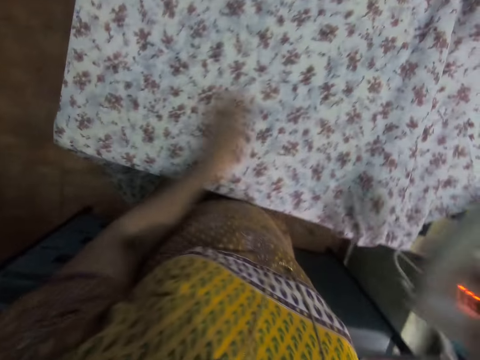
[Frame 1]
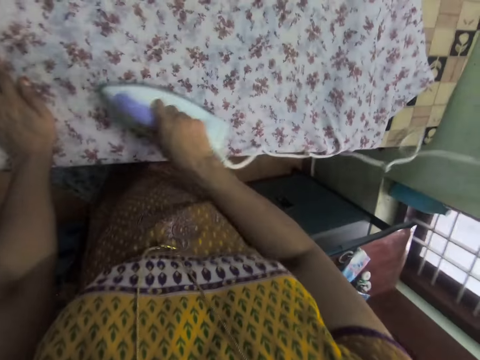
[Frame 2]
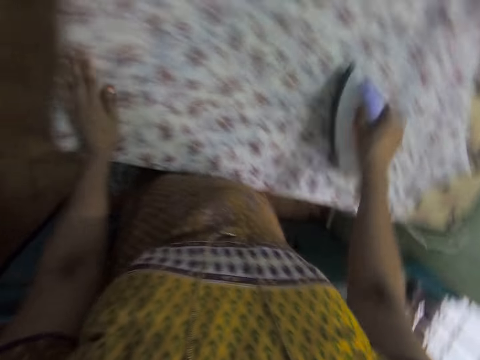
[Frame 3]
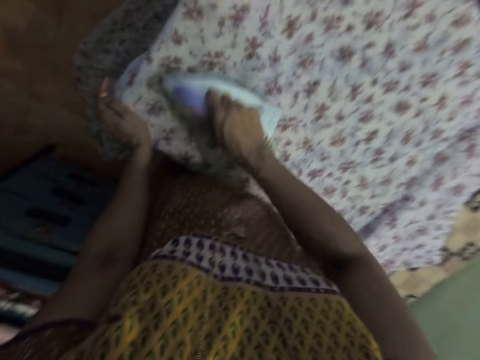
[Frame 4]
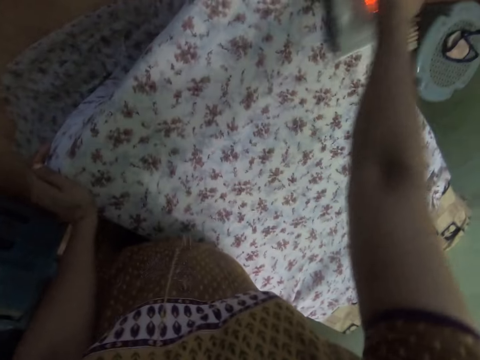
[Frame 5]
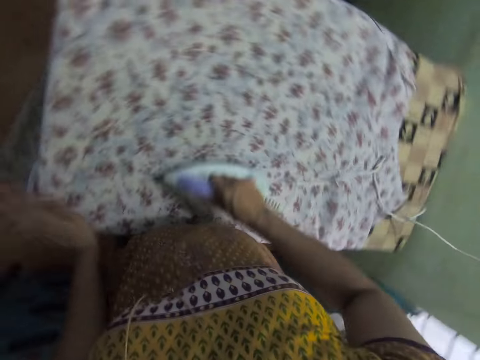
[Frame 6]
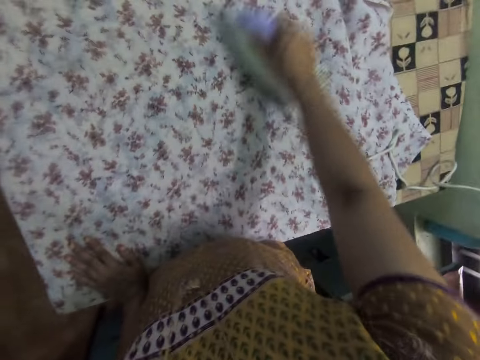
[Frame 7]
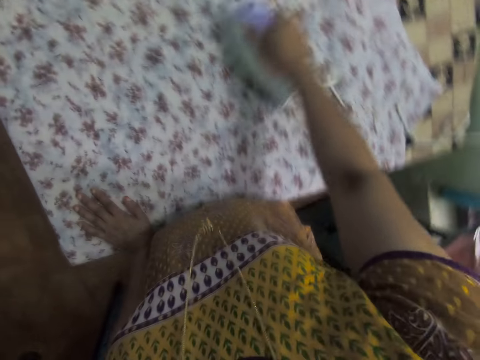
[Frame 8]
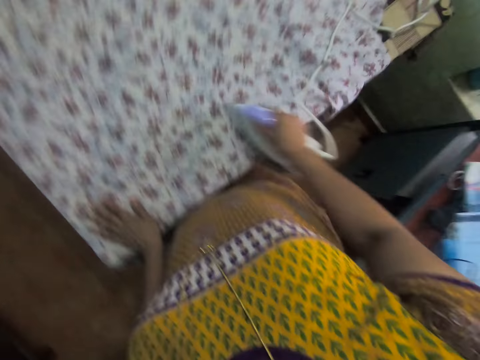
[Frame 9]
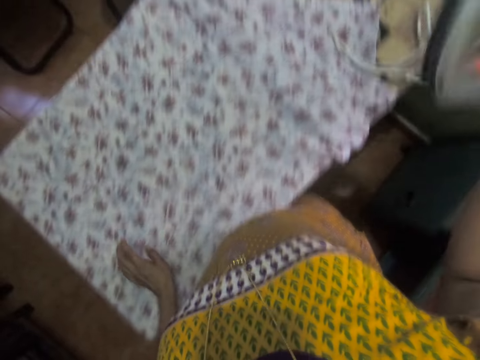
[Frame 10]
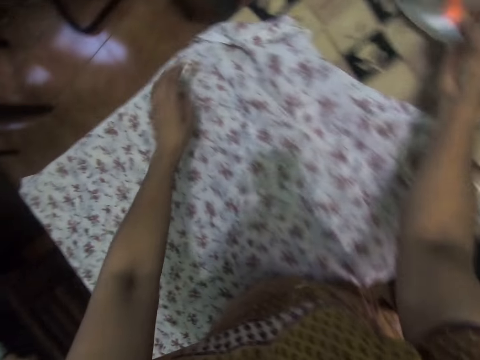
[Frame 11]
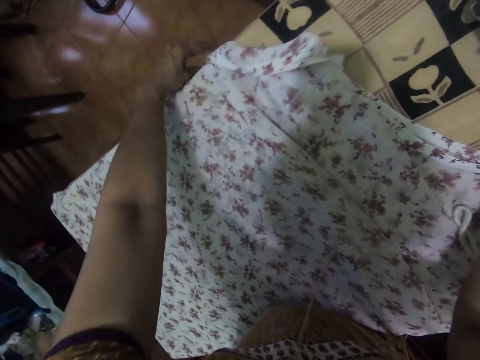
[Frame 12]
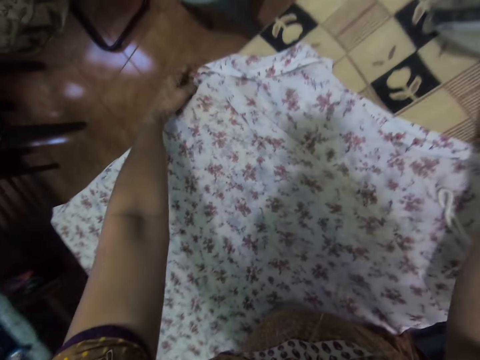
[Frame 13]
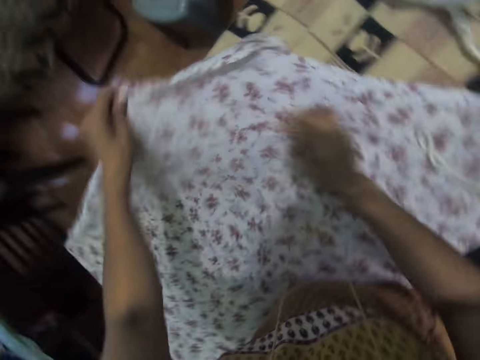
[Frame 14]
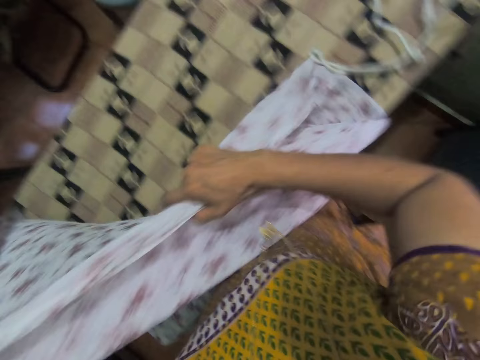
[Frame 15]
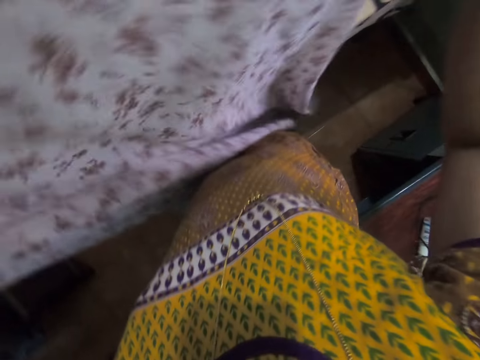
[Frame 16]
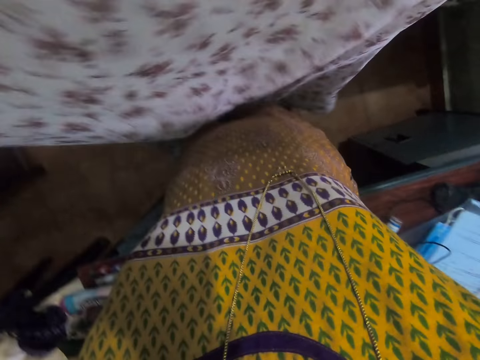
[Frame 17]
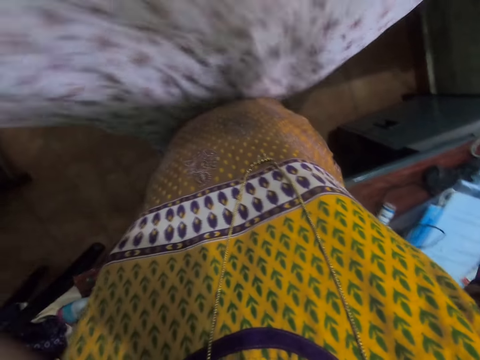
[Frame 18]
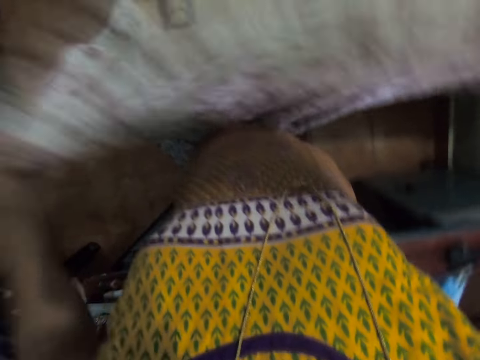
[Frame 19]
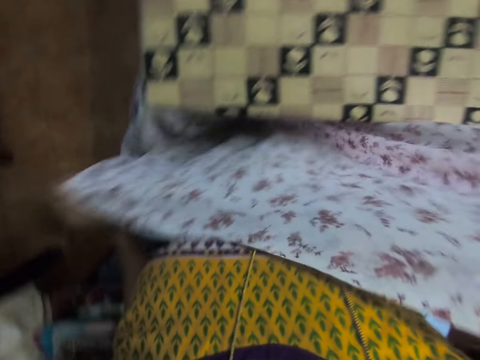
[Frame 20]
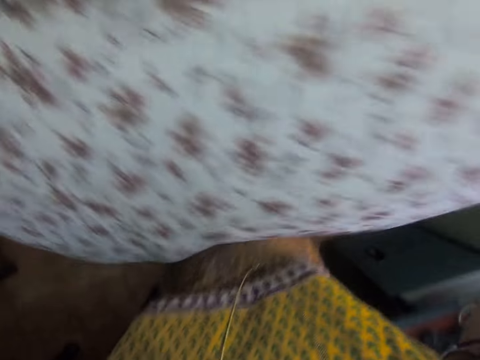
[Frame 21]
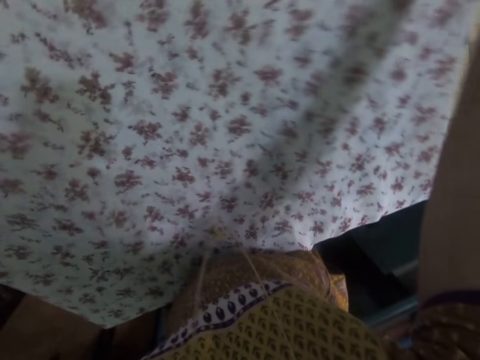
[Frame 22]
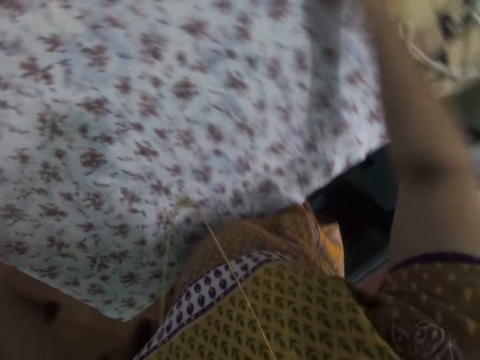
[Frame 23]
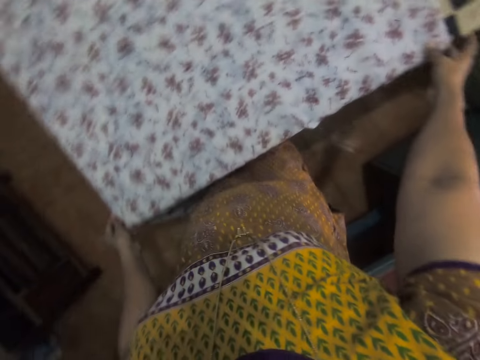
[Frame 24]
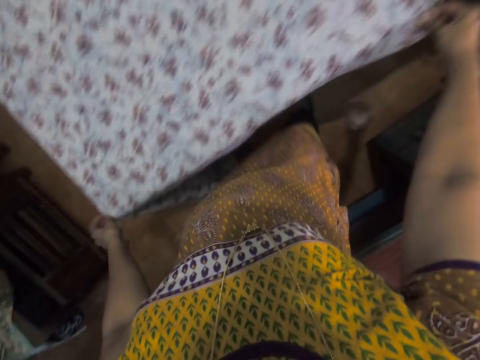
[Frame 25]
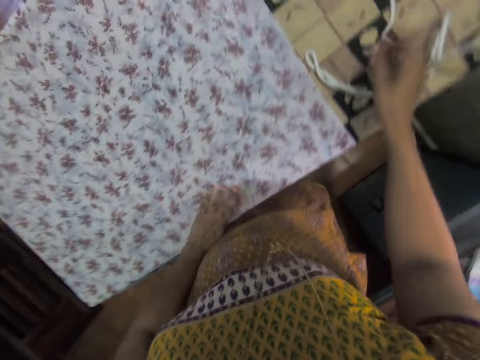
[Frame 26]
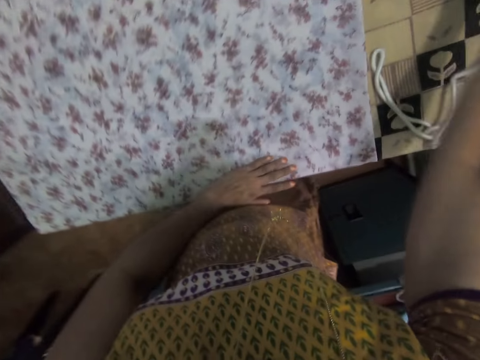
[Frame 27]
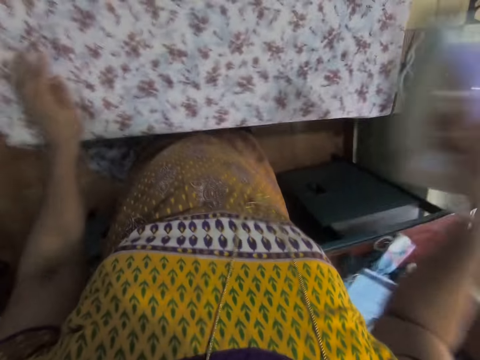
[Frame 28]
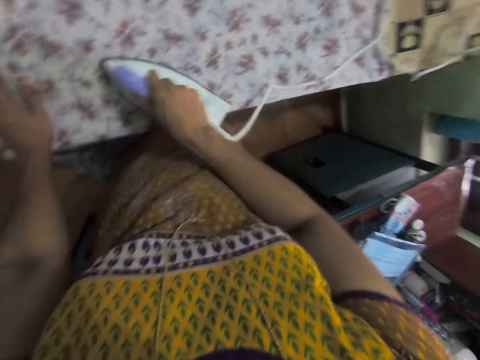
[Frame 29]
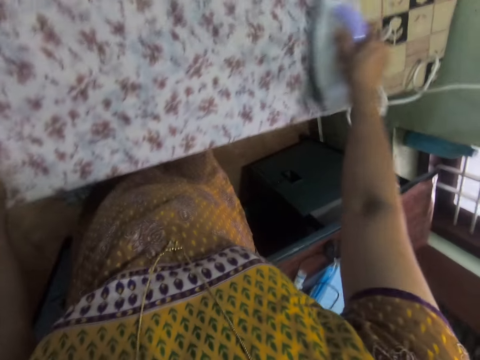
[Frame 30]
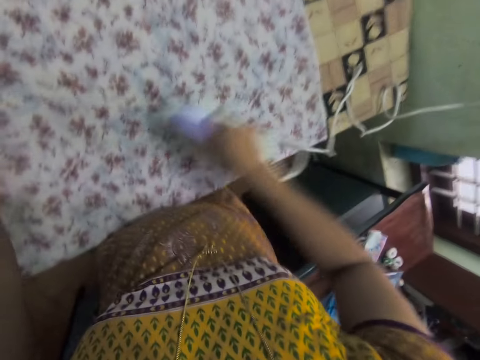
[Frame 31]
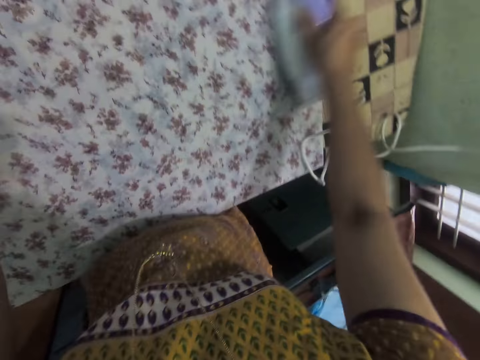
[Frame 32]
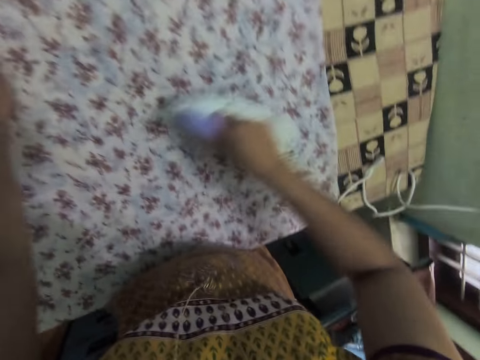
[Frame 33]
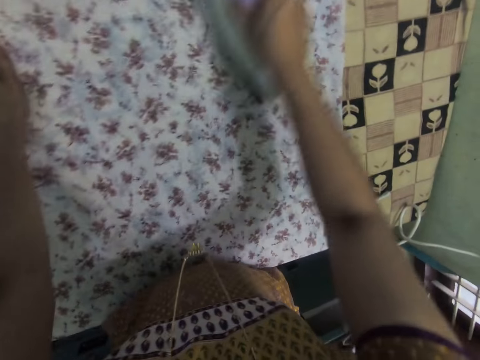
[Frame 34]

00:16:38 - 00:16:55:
The camera wearer takes the iron box on the table. They iron the cloth with the iron box. They put the iron box on the table. They fold the cloth. They take a cloth on the table. They raise the cloth with both hands. They put the cloth on the table. They take the iron box on the table. They iron the cloth with the iron box.

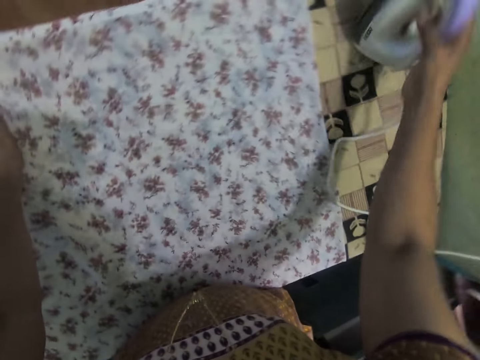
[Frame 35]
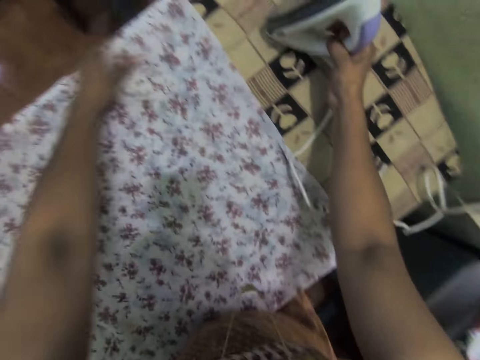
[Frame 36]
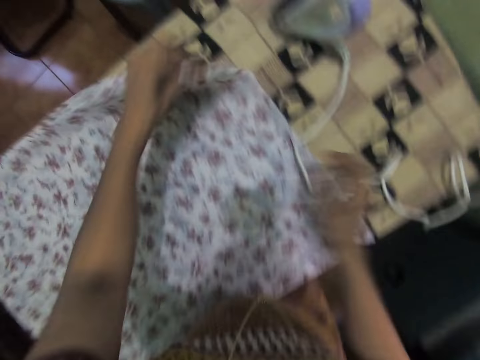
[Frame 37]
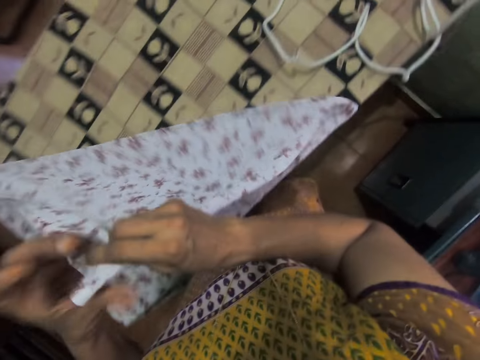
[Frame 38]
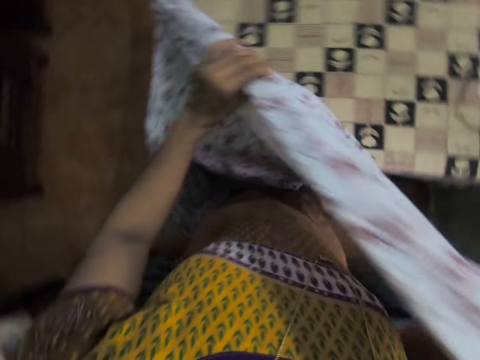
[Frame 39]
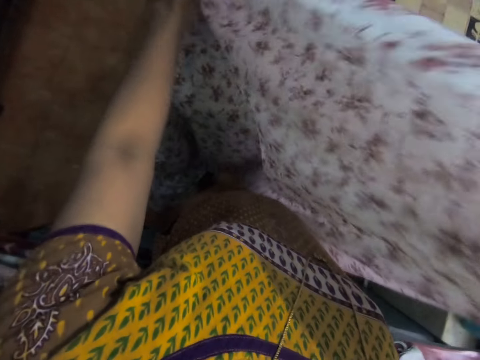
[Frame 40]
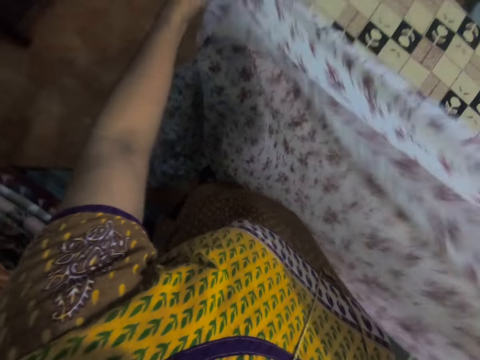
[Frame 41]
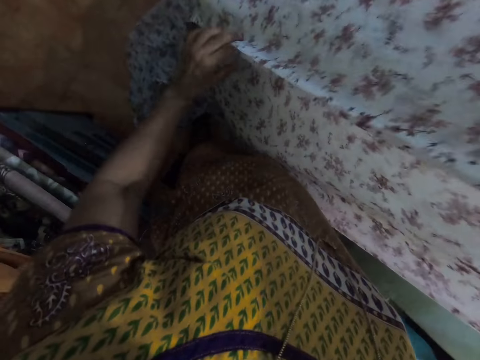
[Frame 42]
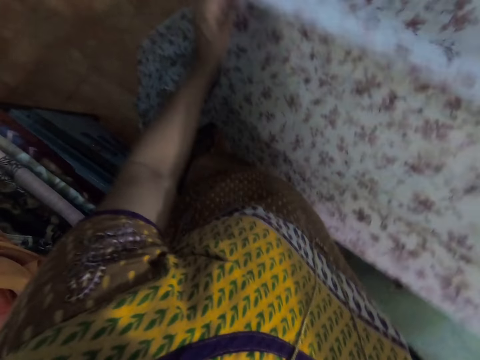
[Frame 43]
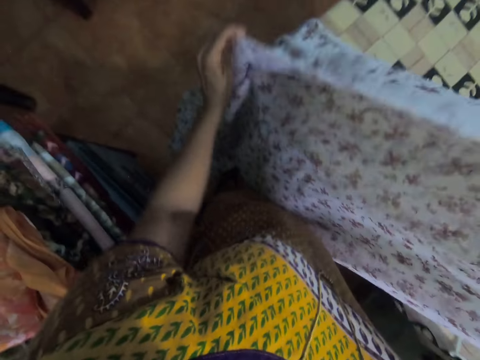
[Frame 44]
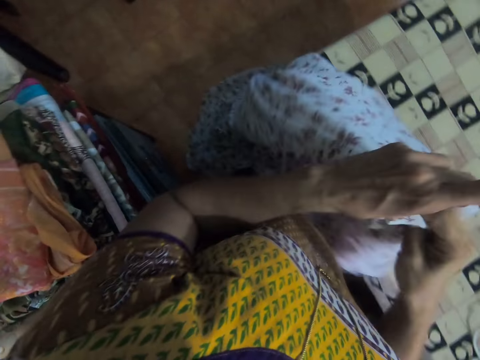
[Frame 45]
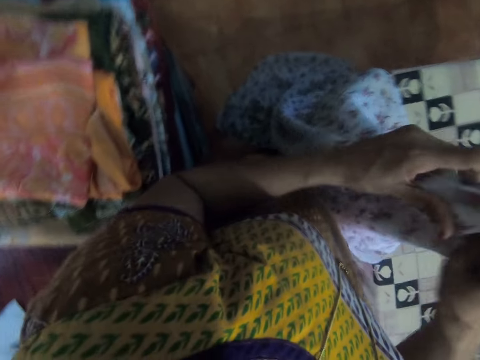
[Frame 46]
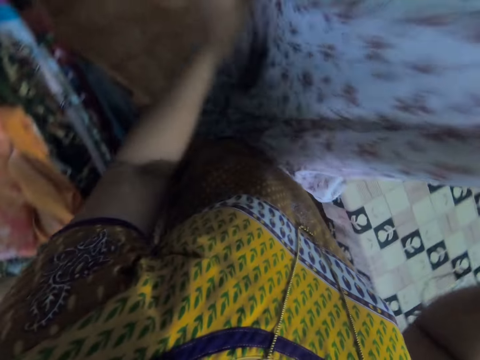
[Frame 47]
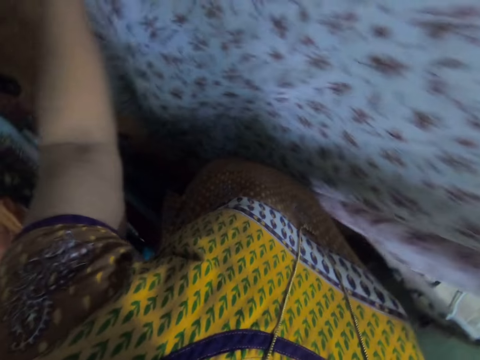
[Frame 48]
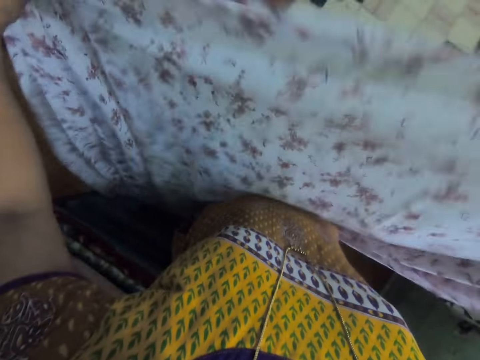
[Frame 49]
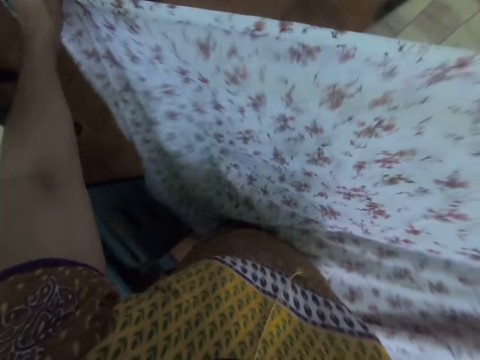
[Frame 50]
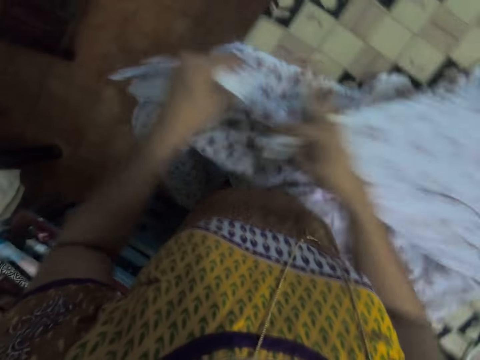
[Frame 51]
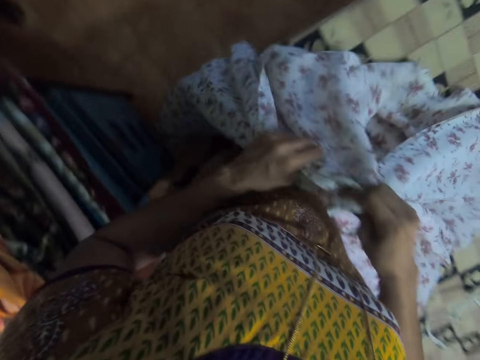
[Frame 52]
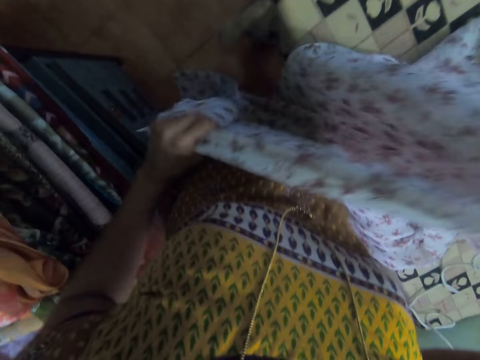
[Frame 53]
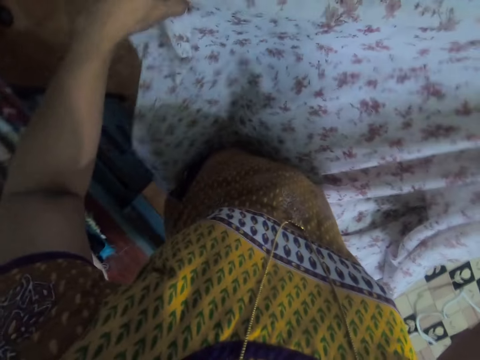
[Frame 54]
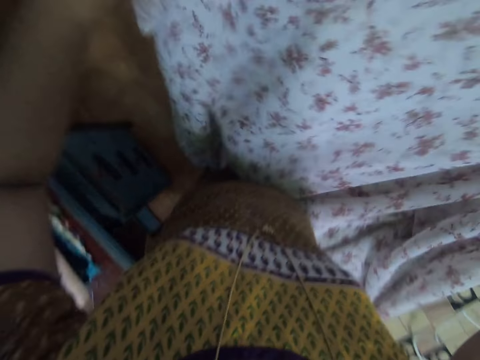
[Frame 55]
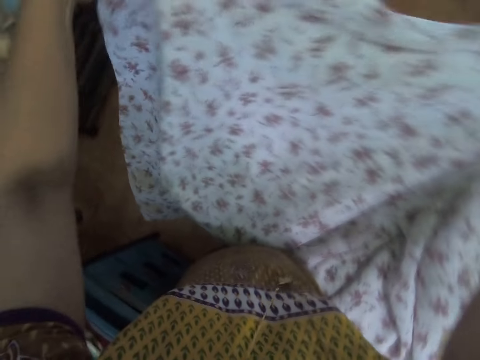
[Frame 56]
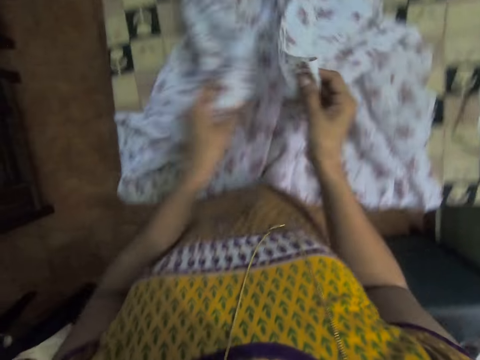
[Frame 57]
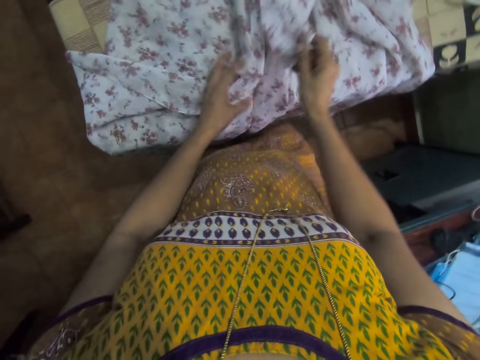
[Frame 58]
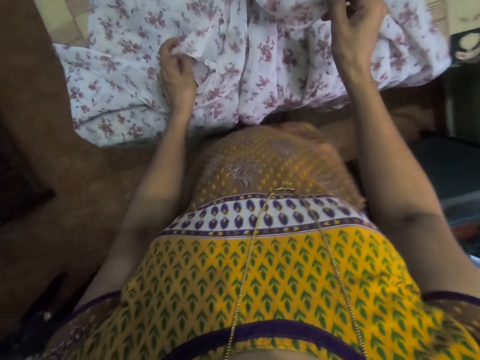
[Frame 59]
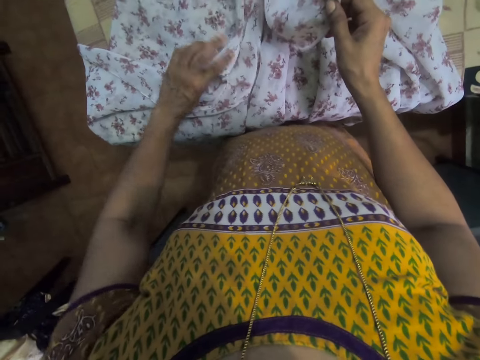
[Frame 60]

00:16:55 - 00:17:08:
The camera wearer puts the iron box on the table. They fold the cloth. They take a cloth on the table. They adjust the cloth with both hands.
